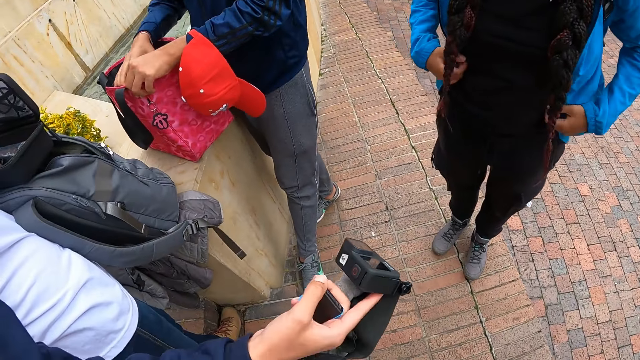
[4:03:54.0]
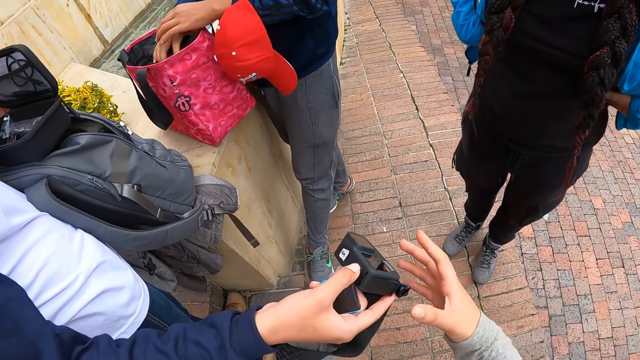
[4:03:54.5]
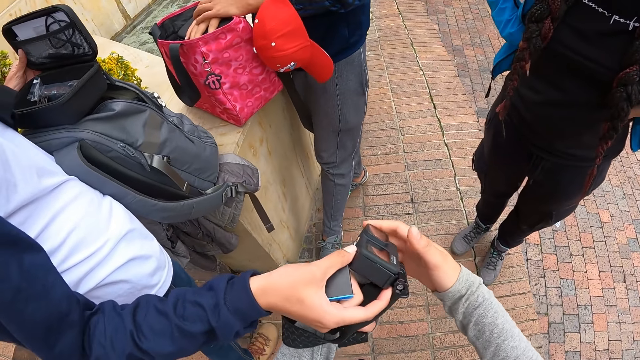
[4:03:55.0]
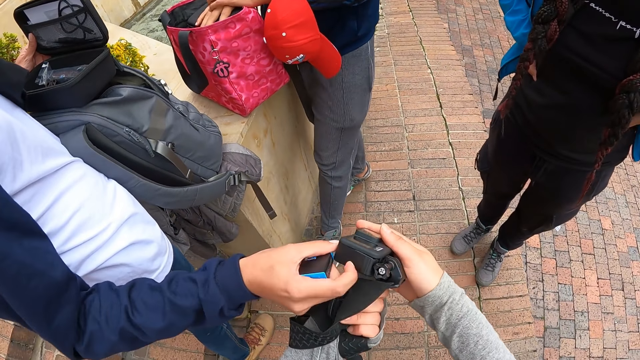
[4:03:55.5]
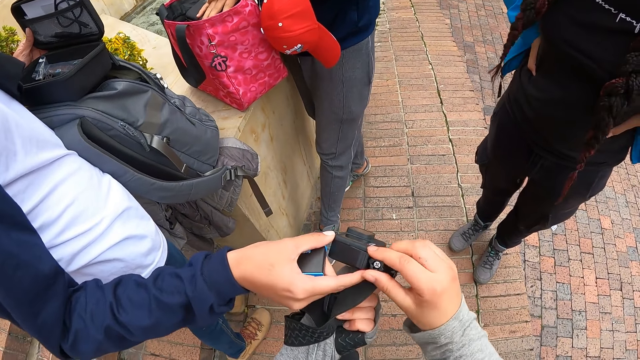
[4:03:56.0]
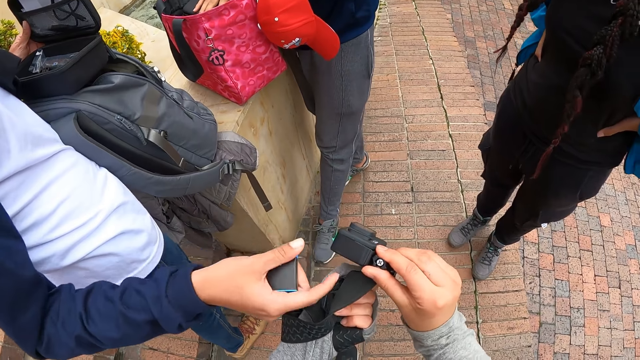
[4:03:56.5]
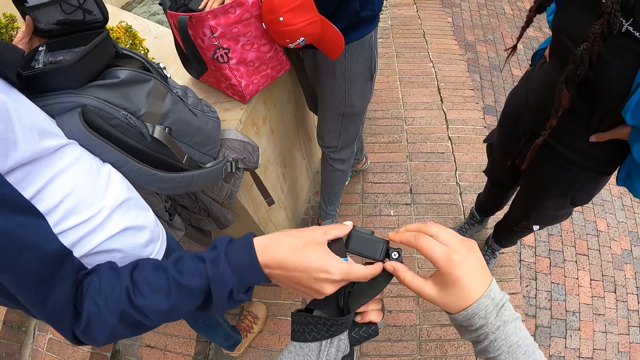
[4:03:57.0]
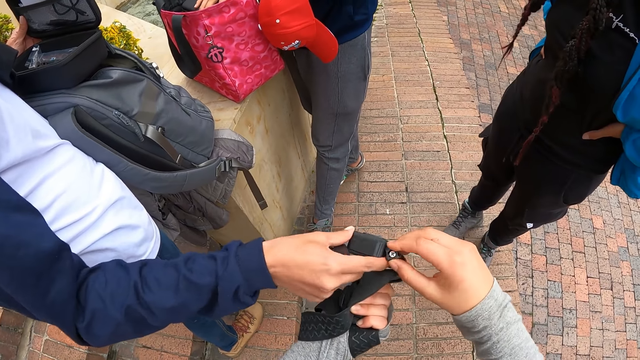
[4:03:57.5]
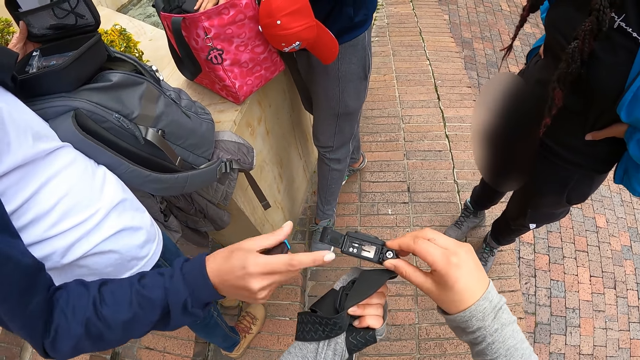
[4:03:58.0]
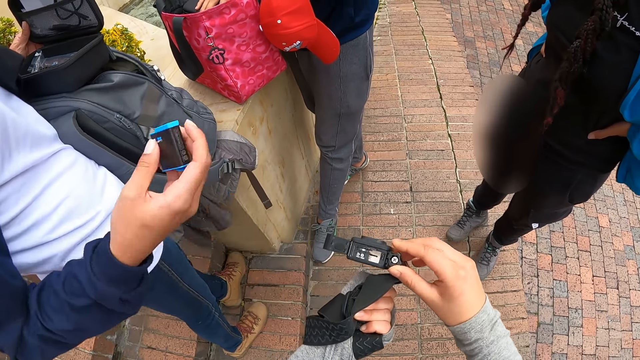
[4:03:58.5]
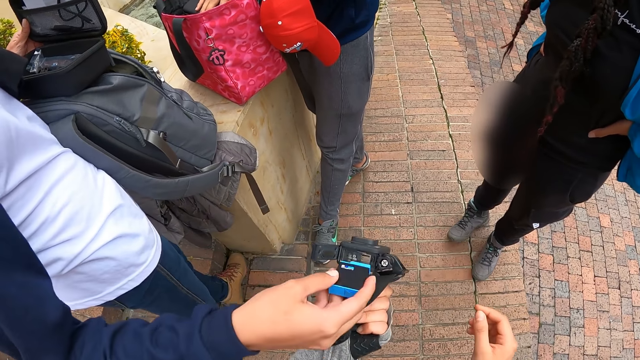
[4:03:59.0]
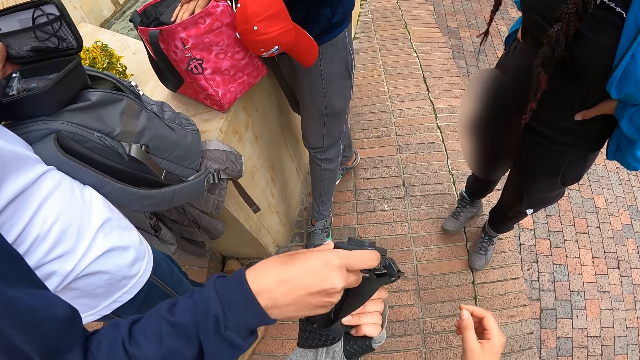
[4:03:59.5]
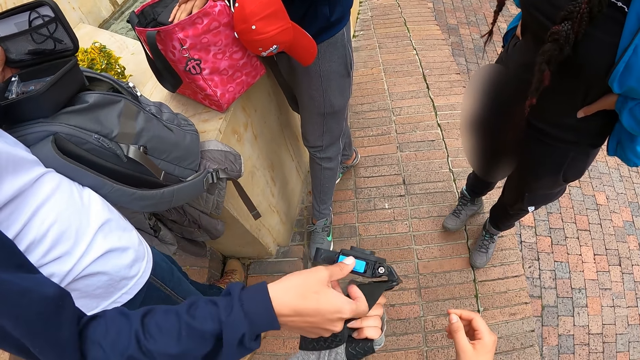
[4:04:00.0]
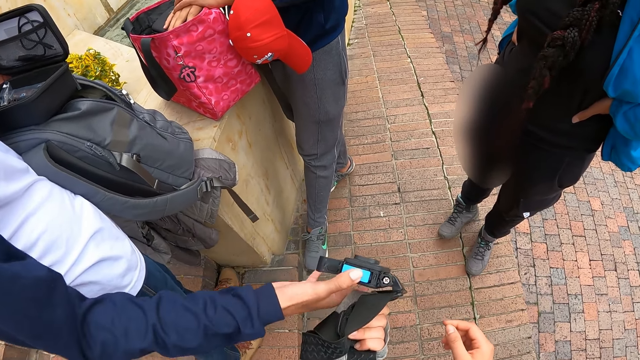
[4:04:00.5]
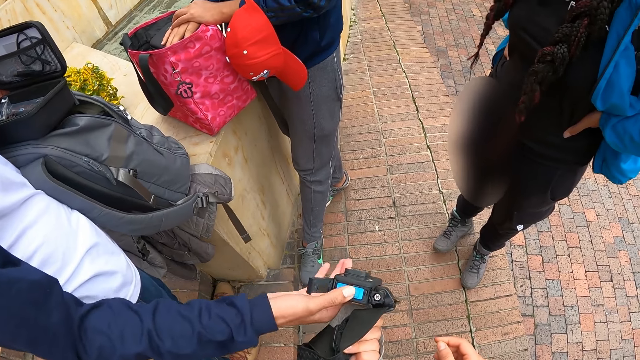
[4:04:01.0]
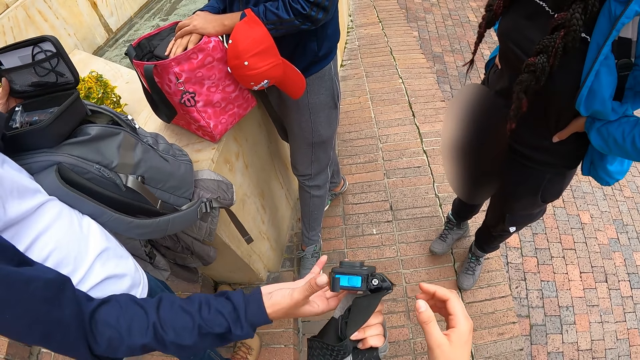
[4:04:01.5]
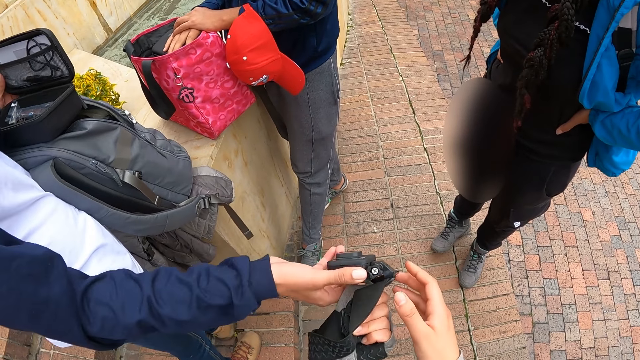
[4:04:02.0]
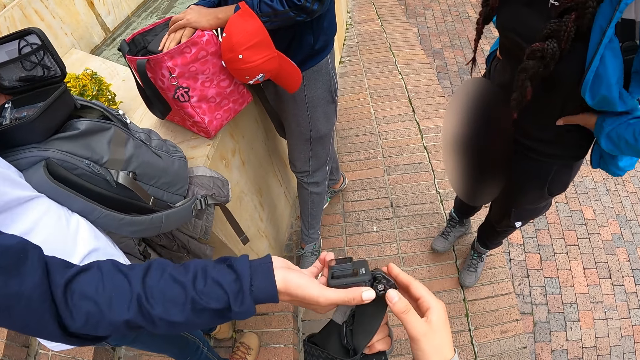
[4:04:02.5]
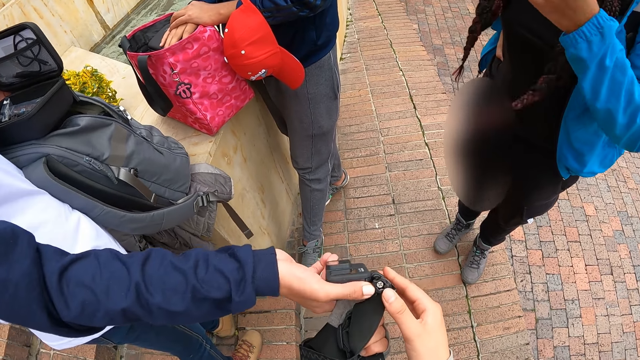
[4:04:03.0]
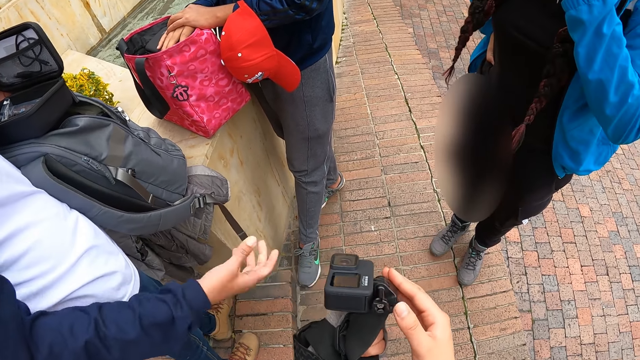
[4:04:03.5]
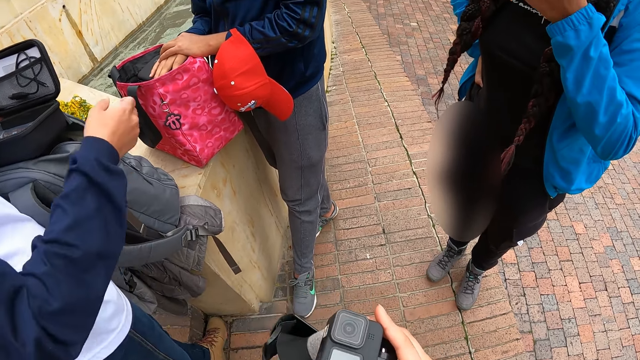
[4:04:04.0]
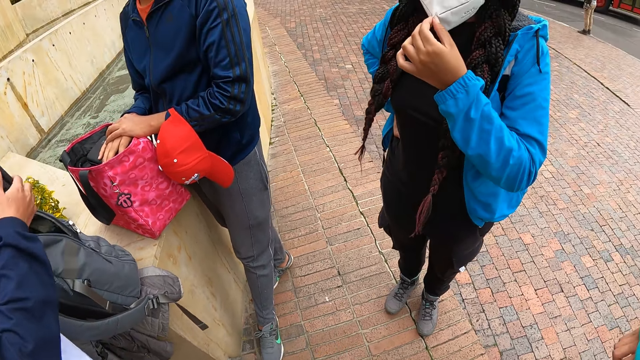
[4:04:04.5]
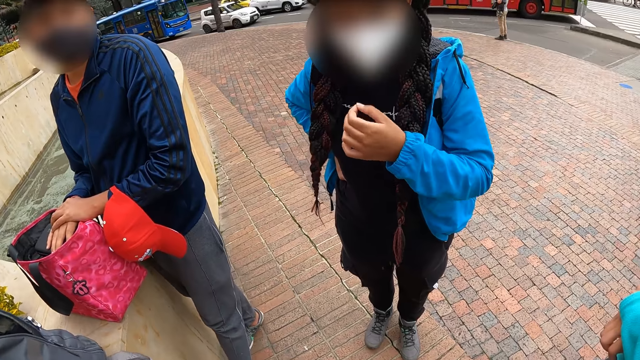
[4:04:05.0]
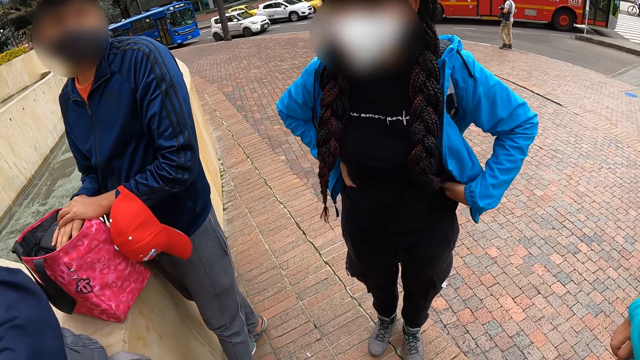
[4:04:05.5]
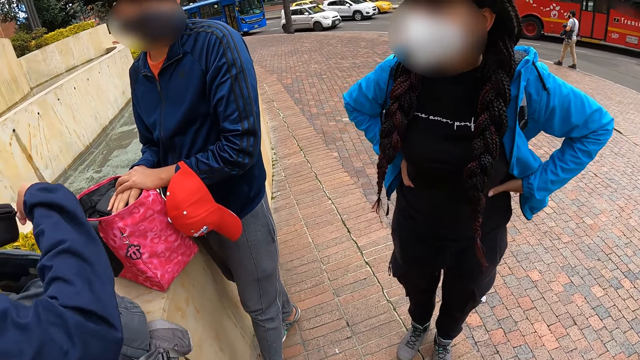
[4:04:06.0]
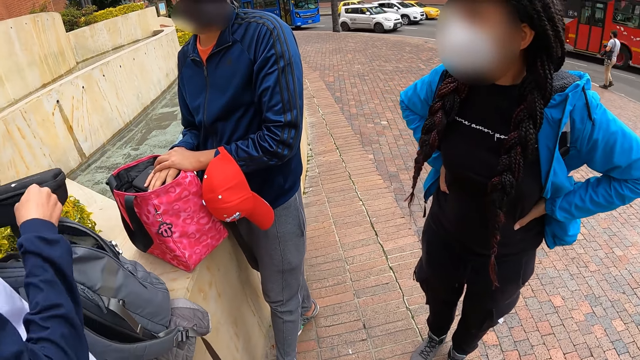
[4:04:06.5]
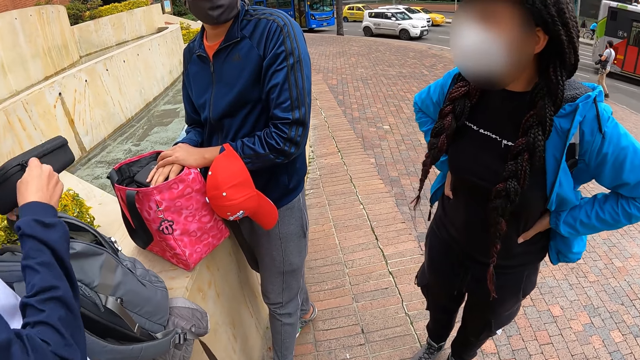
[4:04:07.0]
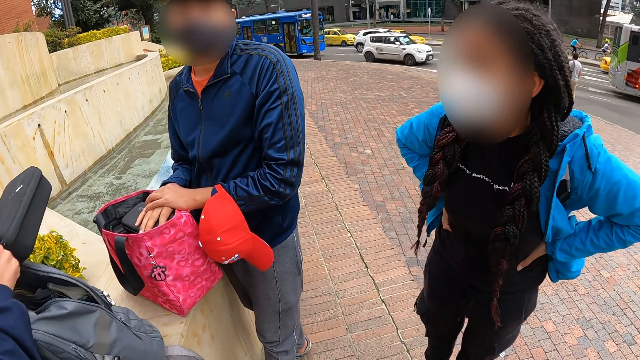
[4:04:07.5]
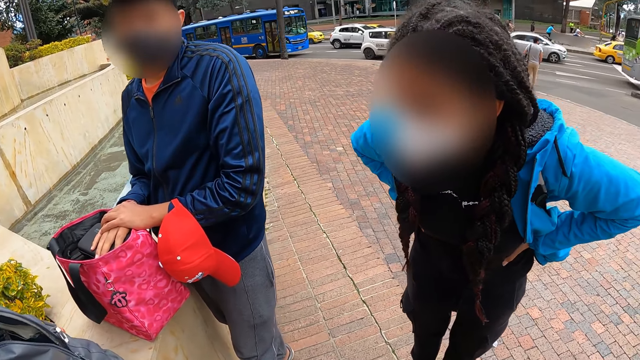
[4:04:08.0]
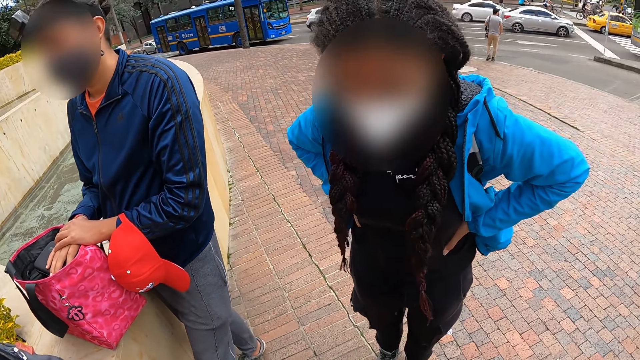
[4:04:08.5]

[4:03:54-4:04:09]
The camera wearer checks the head strap camera in her left hand with the woman. She touches the camera. The woman opens the battery compartment of the head strap camera with her right hand, puts a battery in her right hand inside the battery compartment of the head strap camera, and closes the battery compartment of the head strap camera with her right hand. Another woman adjusts a nose mask on her face with her left hand. The first woman closes the pouch in her left hand with her right hand.

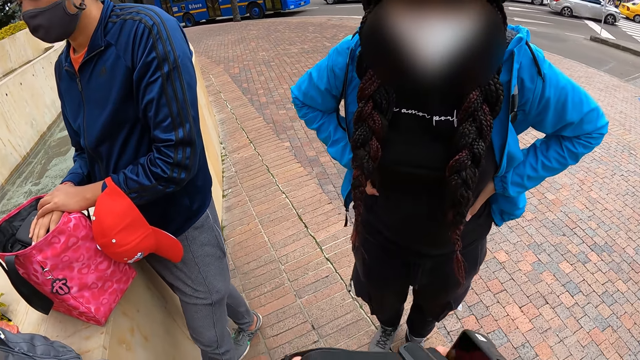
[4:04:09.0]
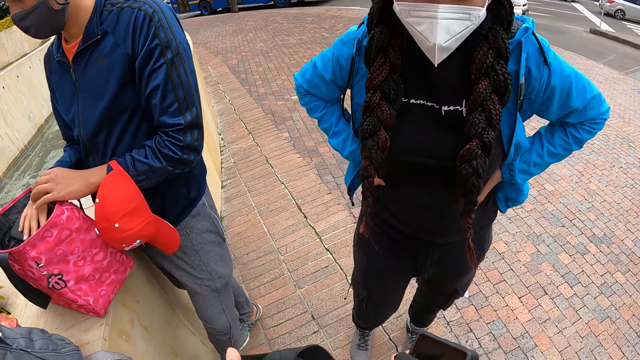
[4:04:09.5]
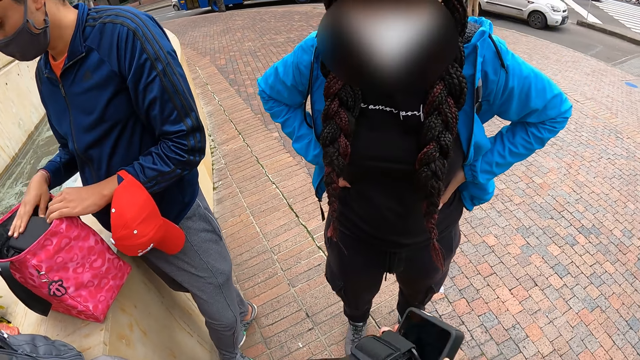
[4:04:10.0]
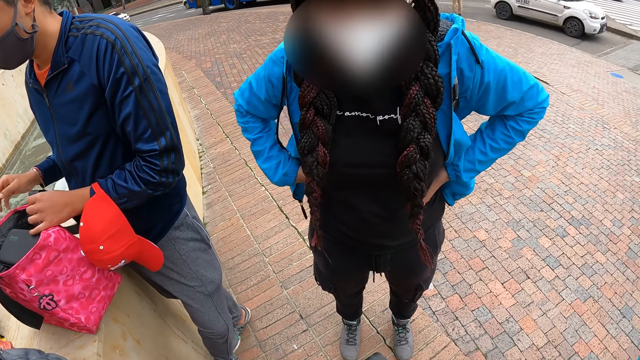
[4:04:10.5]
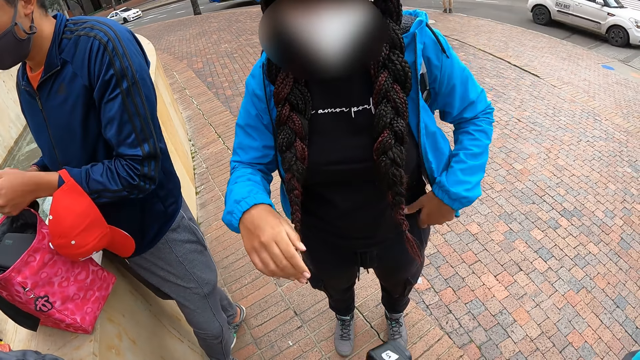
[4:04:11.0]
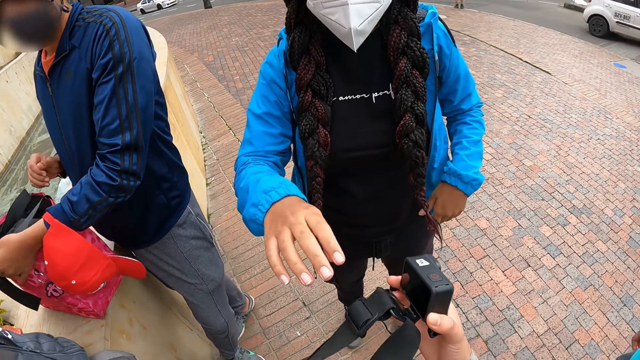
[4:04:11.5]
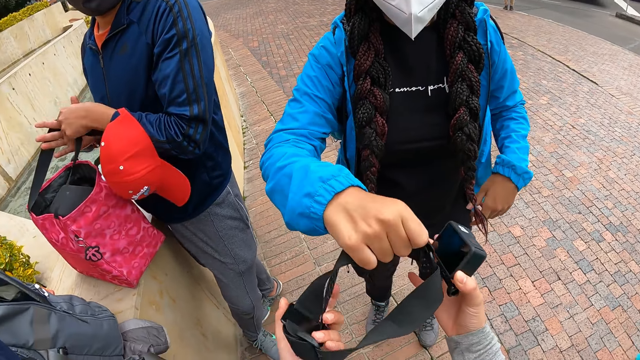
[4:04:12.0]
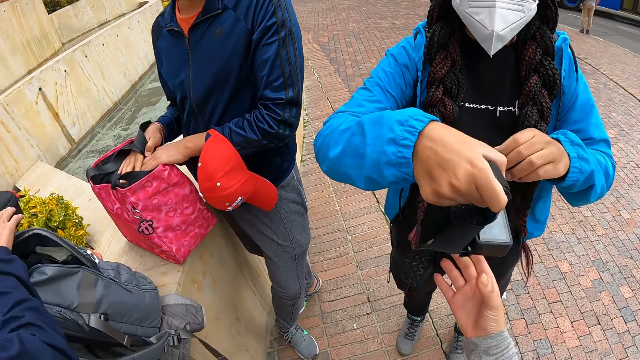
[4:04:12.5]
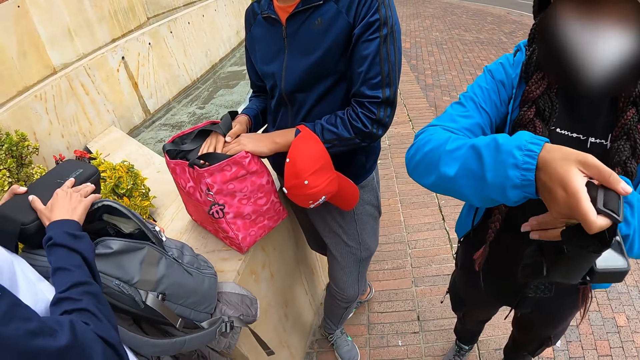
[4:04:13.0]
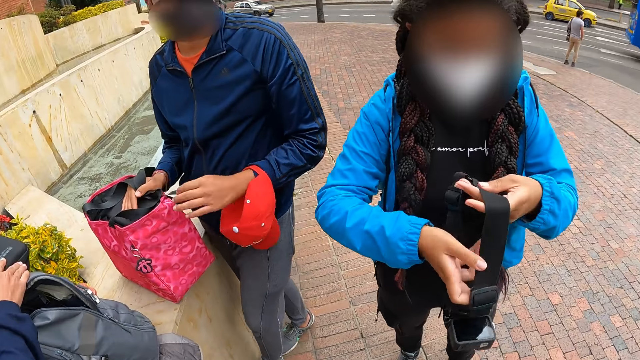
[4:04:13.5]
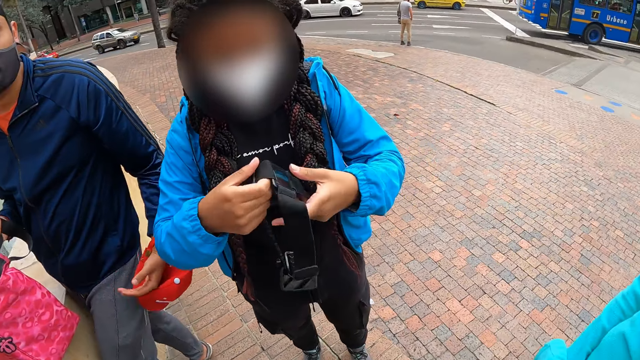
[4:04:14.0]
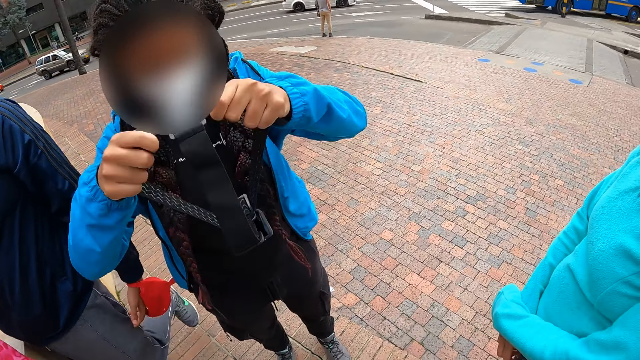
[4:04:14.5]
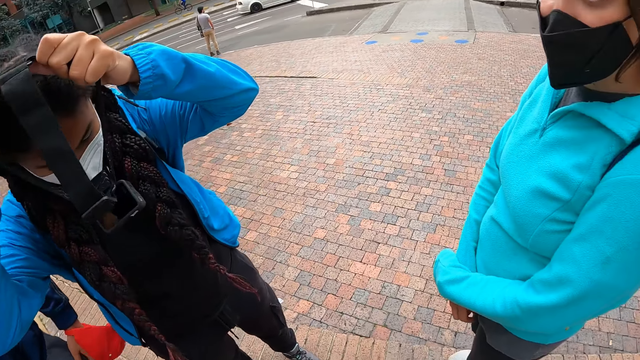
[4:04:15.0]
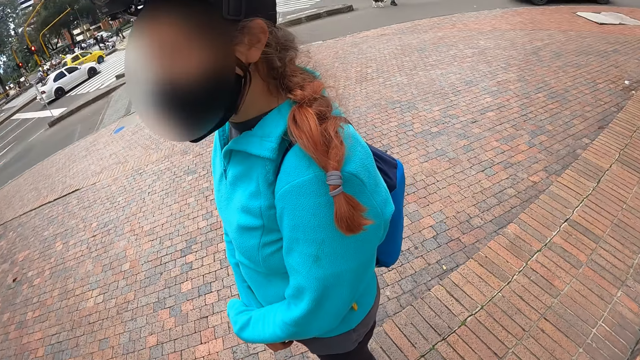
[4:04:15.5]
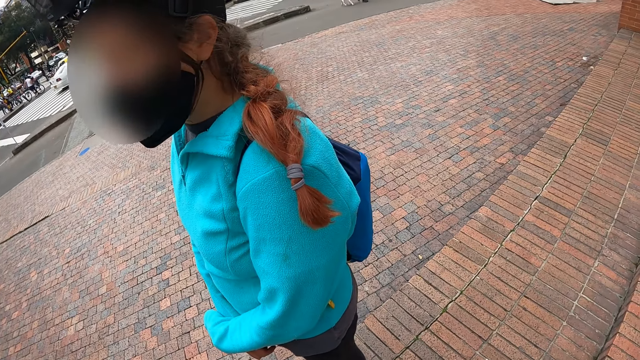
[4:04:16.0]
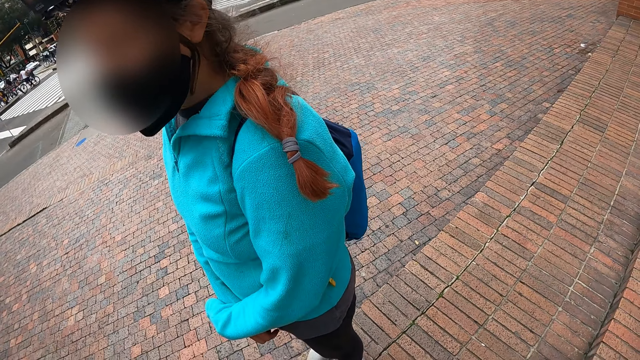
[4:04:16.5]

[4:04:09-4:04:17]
The camera wearer passes the head strap camera in her right hand to the woman. The woman wears the head strap camera on her head with her hands.
